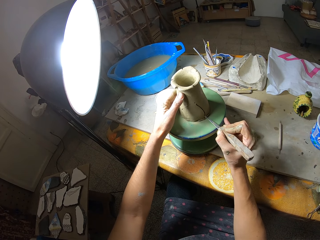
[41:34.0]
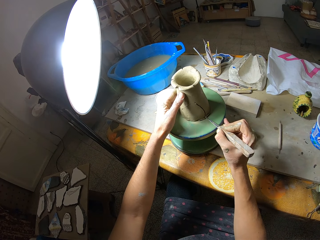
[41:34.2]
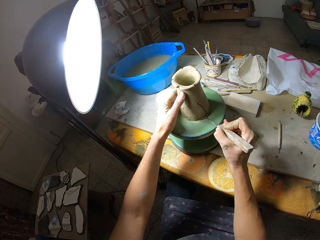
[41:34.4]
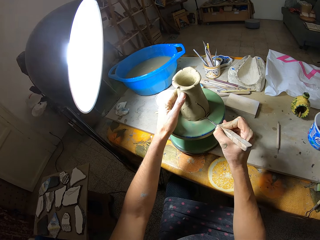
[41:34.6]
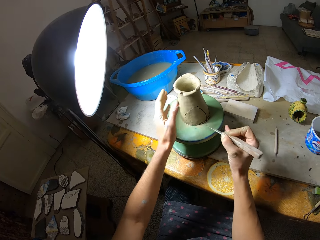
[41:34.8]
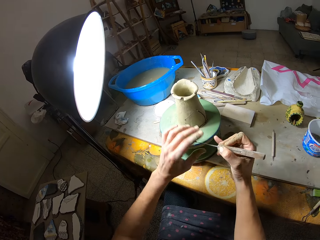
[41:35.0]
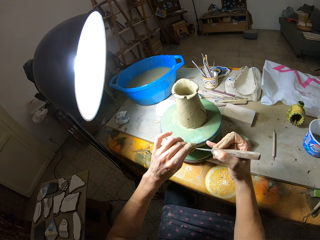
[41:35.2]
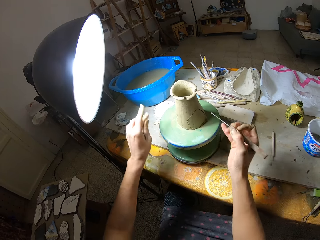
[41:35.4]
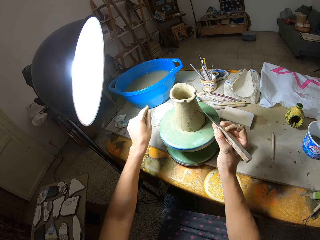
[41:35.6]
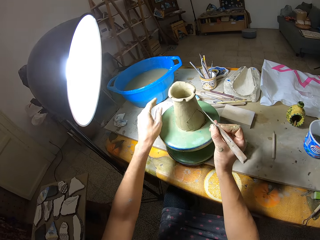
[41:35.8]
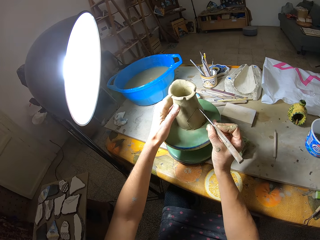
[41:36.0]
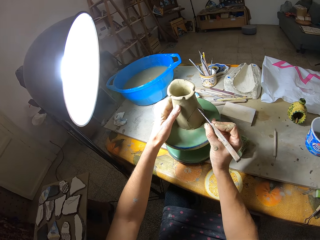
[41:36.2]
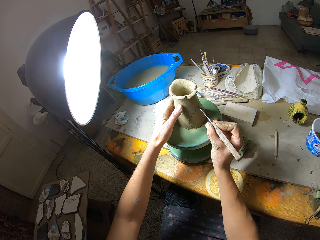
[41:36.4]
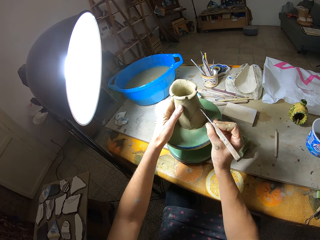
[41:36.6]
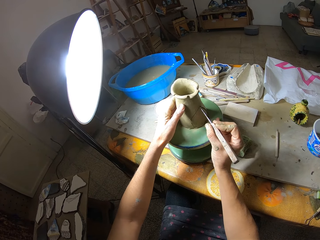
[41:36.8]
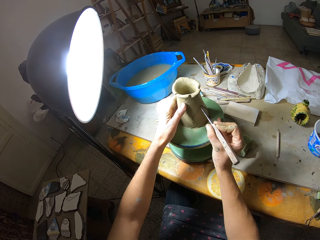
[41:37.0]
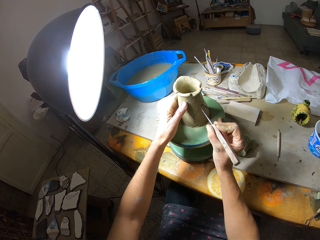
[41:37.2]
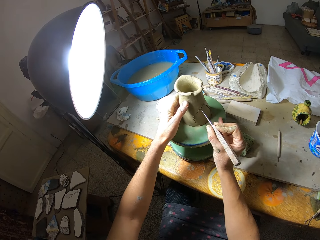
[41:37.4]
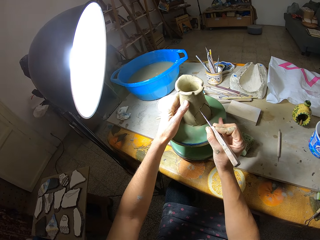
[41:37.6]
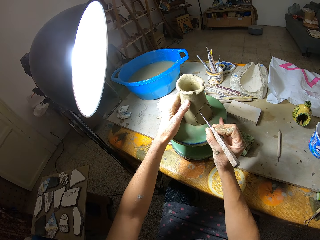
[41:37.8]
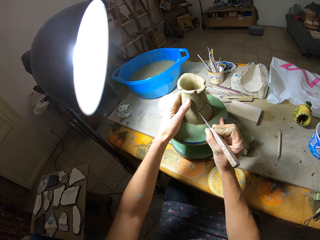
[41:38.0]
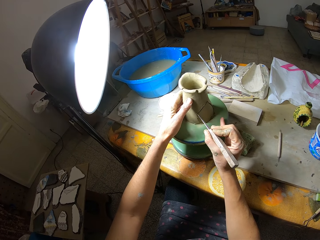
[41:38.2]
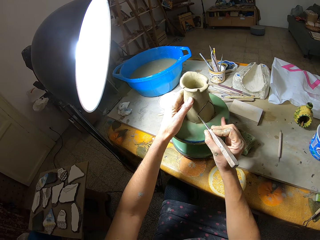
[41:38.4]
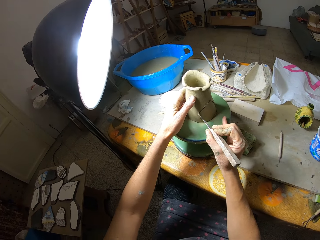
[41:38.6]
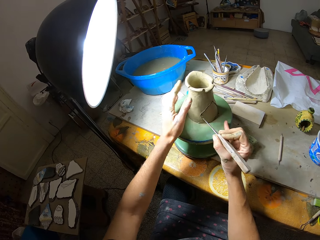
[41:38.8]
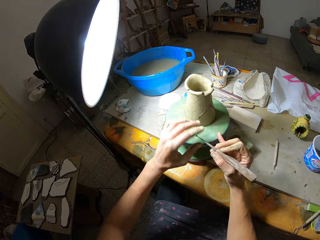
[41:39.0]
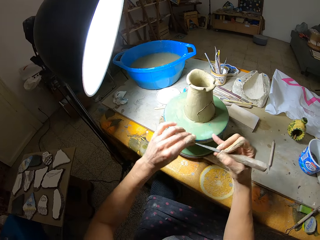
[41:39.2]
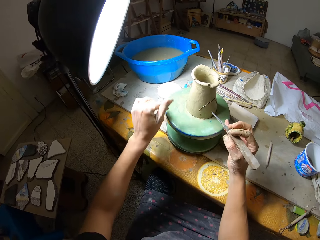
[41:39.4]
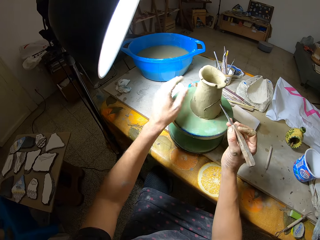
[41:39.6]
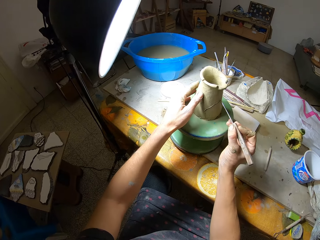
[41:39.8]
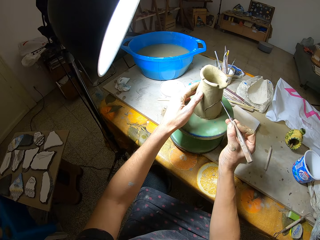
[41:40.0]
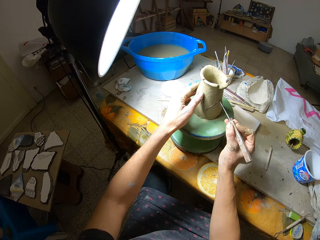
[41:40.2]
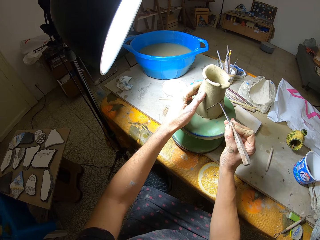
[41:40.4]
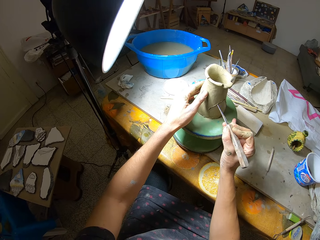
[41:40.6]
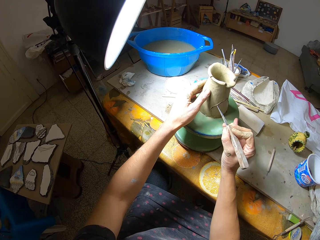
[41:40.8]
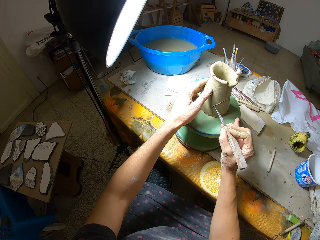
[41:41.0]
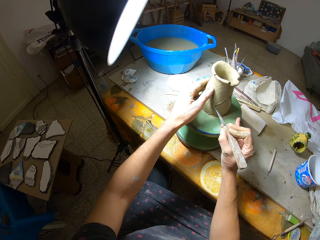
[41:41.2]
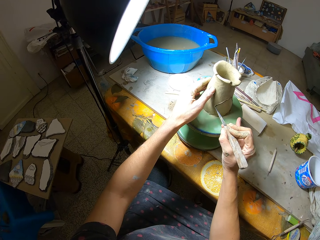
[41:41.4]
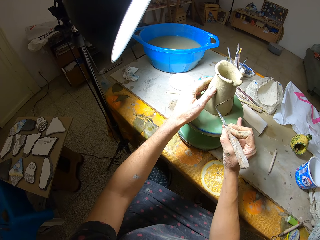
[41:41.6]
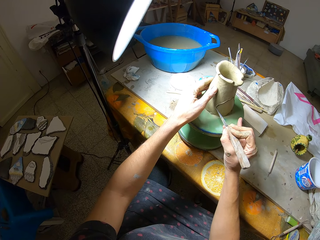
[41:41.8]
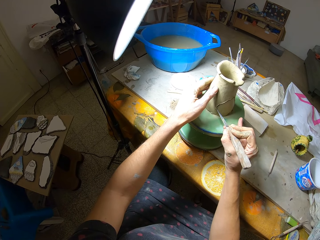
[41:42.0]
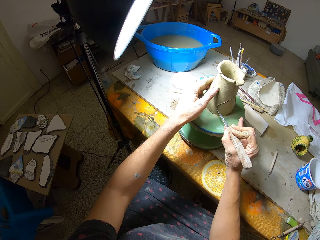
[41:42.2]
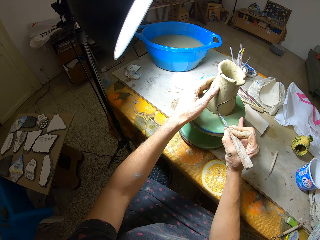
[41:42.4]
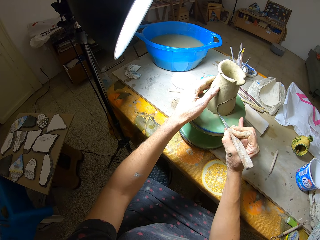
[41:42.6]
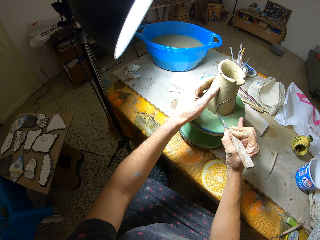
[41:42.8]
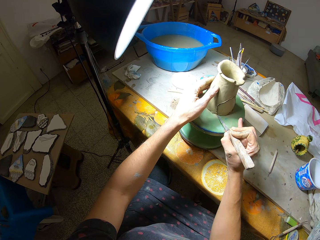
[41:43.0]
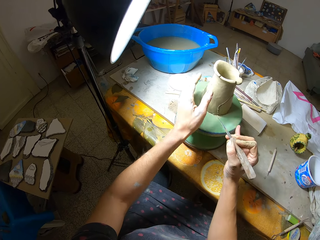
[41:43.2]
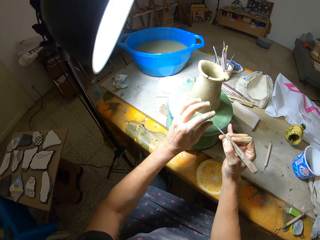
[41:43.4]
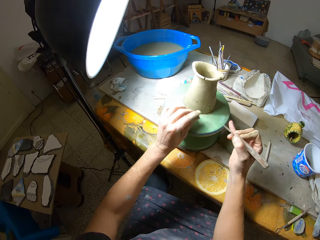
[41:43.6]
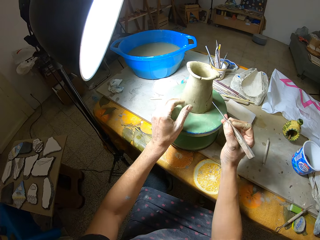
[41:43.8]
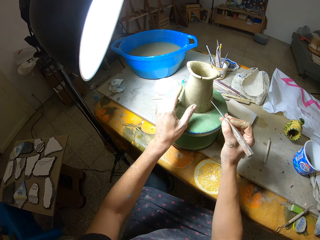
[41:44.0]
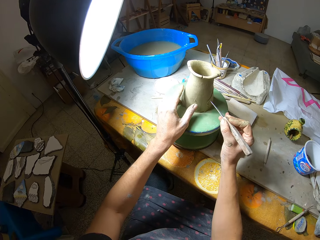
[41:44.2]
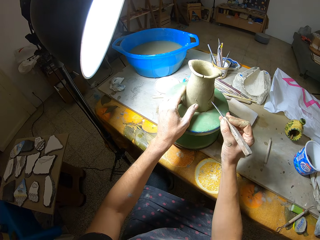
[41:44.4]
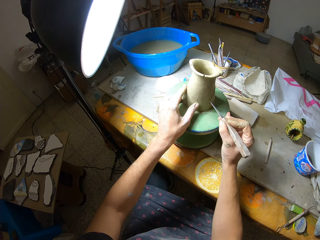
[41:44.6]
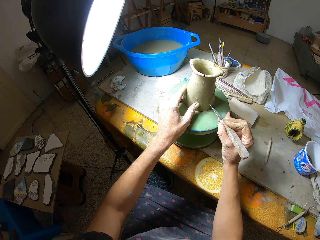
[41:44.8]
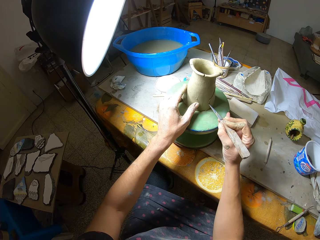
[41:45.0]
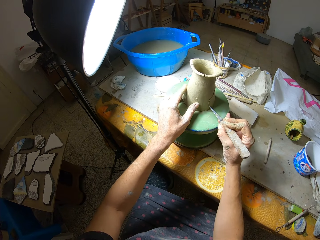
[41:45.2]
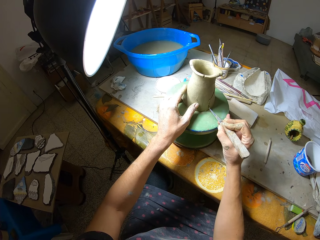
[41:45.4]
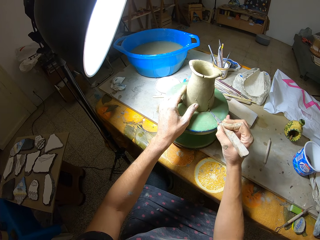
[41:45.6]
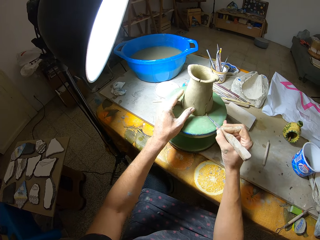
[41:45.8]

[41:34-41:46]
The camera wearer wipes the fettling knife edge with her left hand. She shakes clay residue off her left hand. She marks the clay with the fettling knife in her right hand. She grabs the clay on the pottery wheel with her left hand. She wipes the fettling knife edge with her left hand. She marks the clay with the fettling knife in her right hand. She grabs the clay on the pottery wheel with her left hand. She rolls the clay on the pottery wheel with her left hand. She wipes the fettling knife edge with her left hand. She marks the clay with the fettling knife in her right hand.

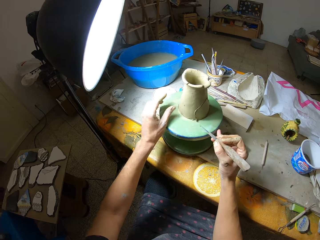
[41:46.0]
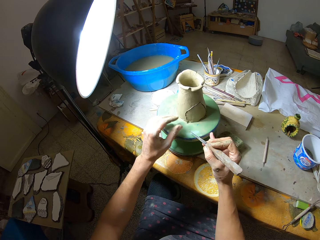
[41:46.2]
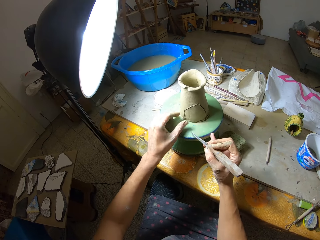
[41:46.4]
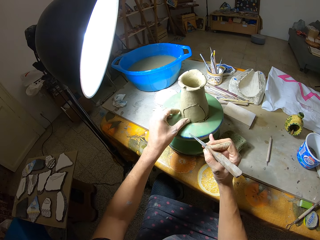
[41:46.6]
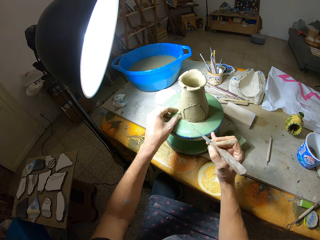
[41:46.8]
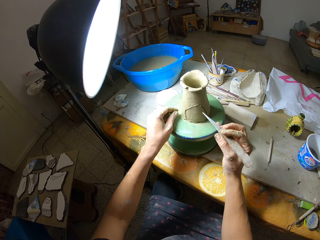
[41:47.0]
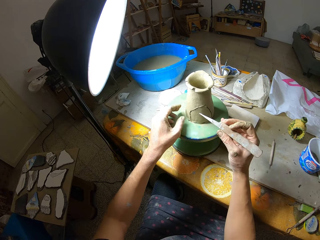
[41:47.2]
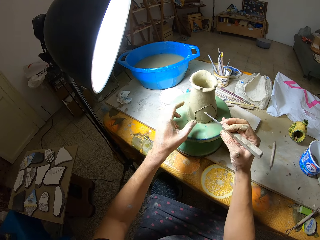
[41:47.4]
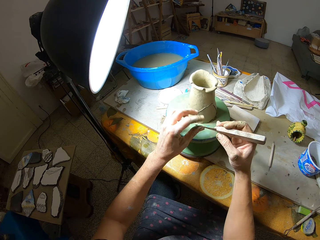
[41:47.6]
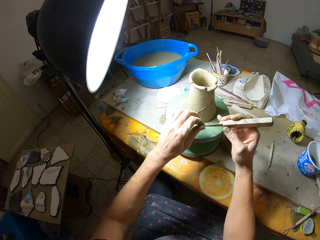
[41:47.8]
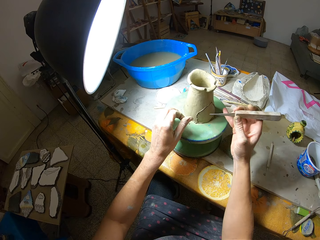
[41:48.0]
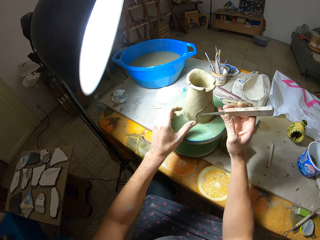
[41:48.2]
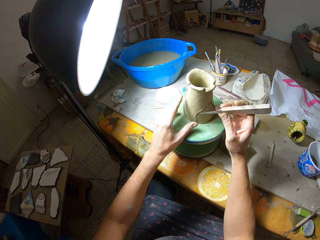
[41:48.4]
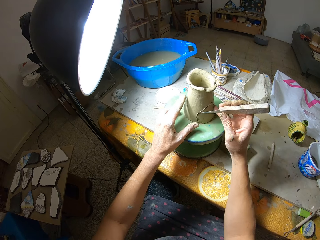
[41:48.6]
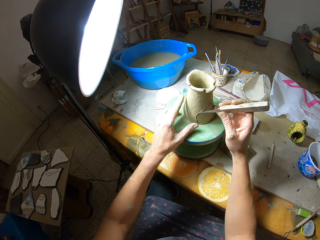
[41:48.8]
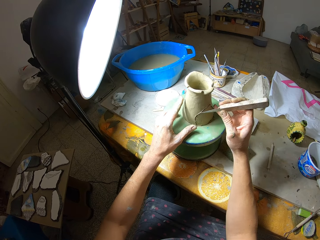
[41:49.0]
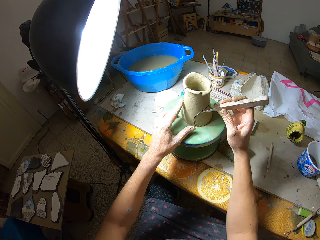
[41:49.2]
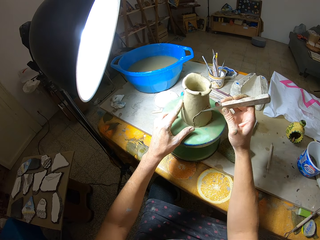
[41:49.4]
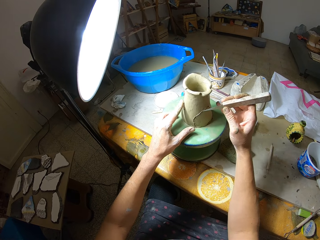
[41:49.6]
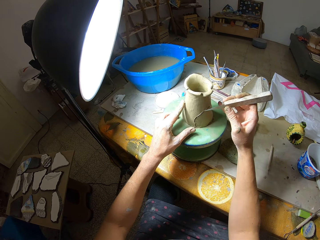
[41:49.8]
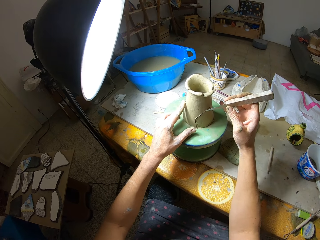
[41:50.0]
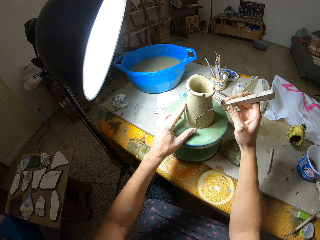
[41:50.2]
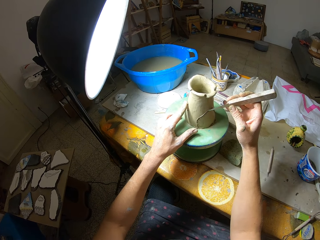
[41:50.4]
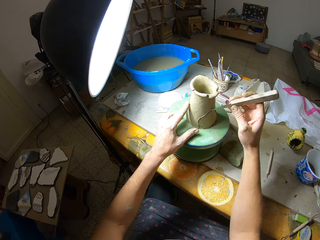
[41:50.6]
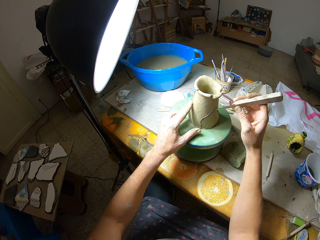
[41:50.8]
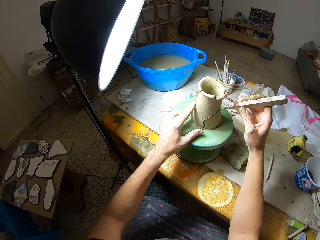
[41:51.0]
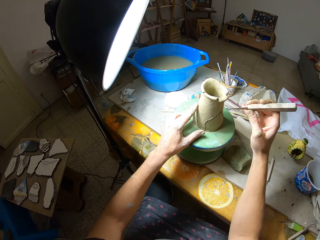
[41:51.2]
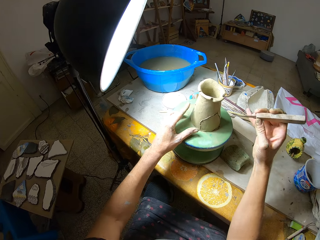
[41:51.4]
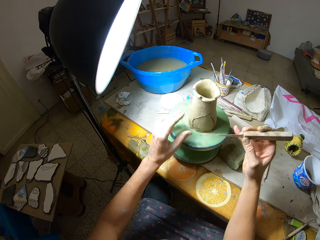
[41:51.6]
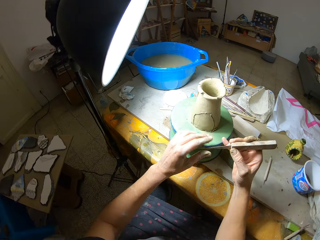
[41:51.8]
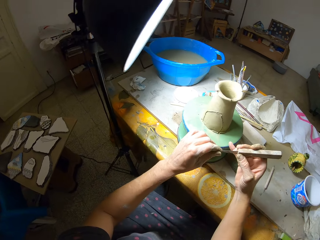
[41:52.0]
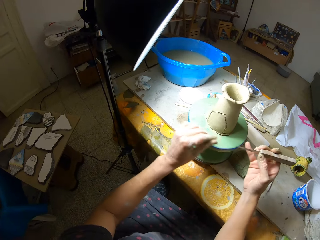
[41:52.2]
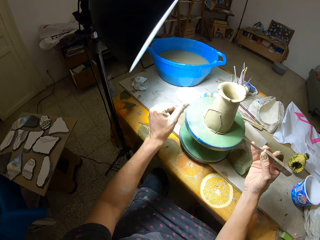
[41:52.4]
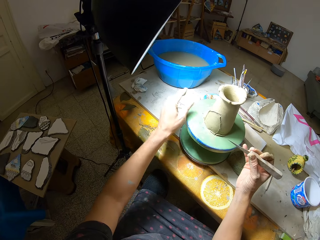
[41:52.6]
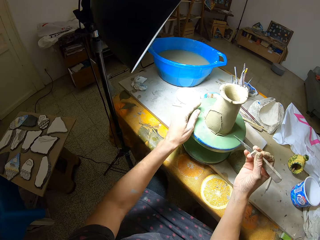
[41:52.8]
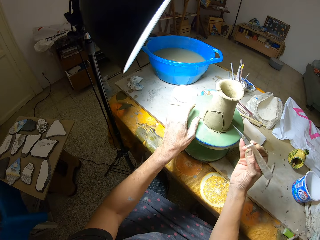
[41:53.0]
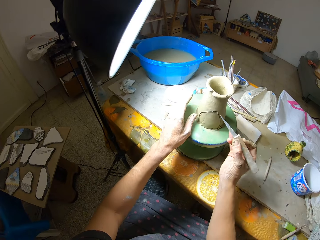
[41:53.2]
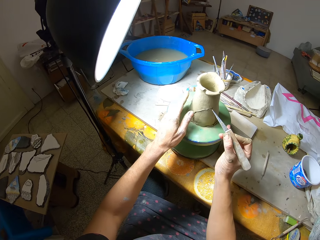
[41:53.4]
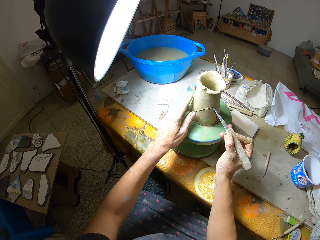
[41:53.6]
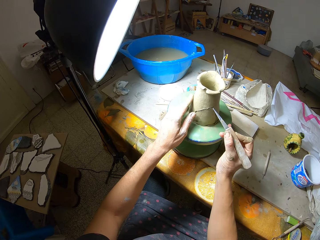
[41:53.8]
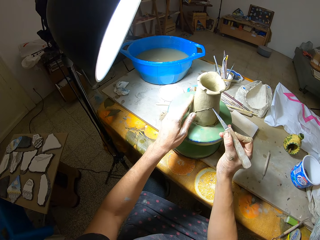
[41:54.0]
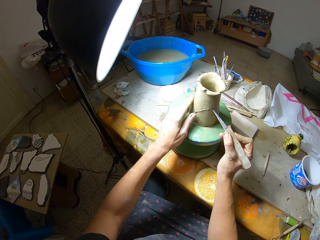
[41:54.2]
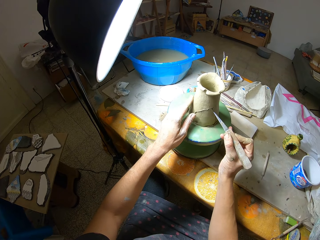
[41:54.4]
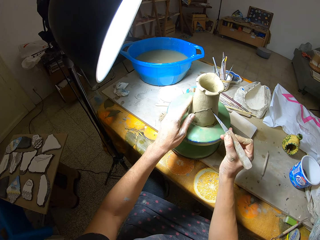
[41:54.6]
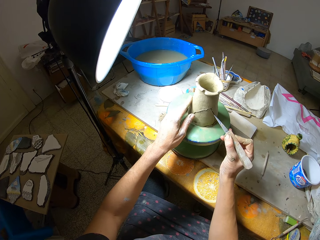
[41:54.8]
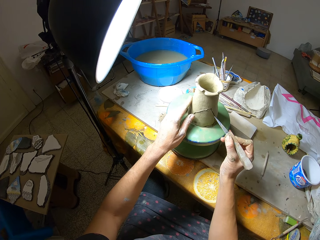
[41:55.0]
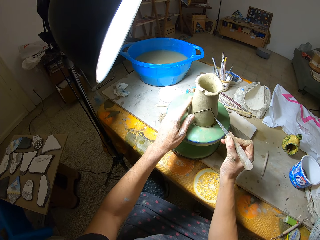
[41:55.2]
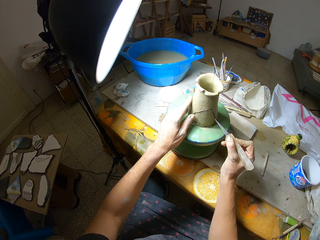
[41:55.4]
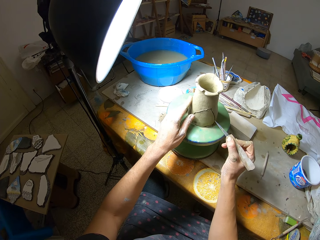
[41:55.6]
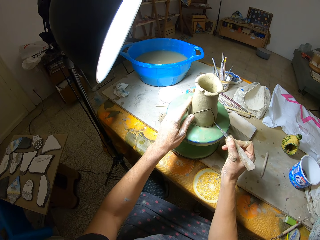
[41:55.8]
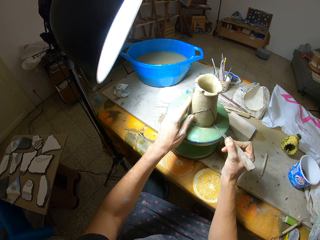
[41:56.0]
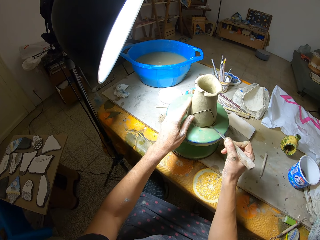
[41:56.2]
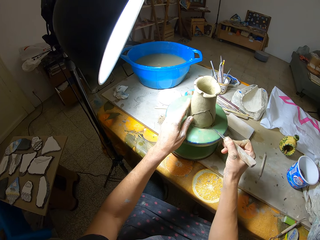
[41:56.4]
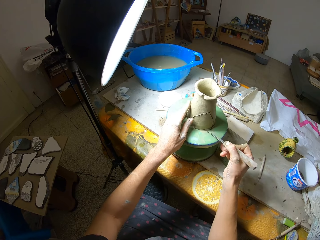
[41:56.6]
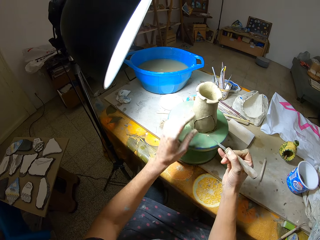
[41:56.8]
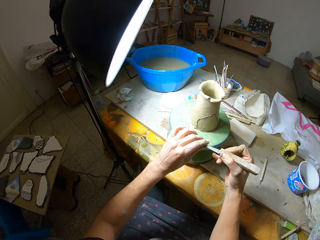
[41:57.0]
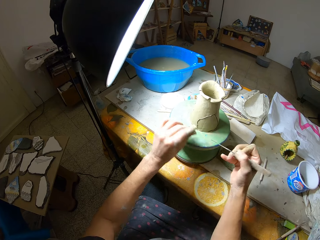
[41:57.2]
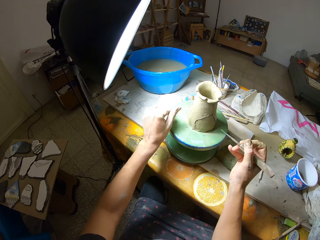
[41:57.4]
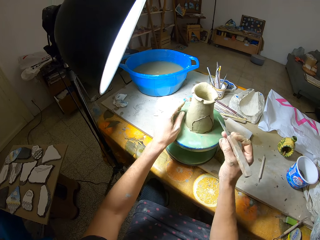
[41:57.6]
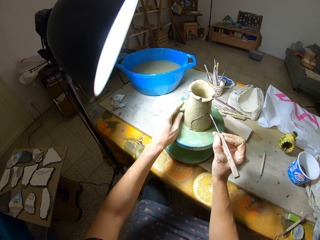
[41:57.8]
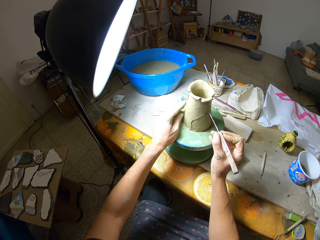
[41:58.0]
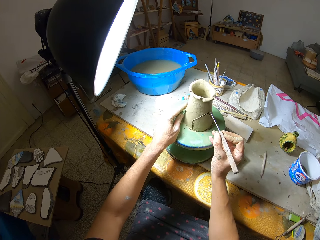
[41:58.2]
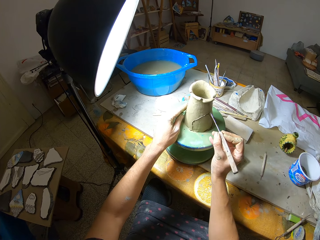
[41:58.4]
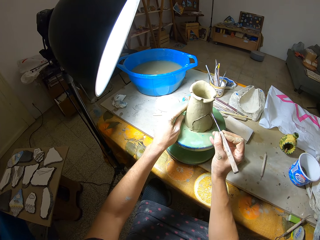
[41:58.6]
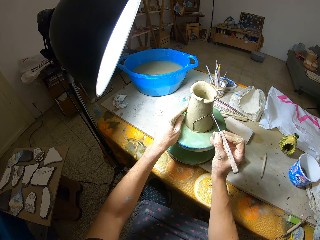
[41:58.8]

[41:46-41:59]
The camera wearer rolls the clay on the pottery wheel with her left hand. She trims the clay on the pottery wheel with her left hand. She wipes the fettling knife edge with her left hand. She marks the clay with the fettling knife in her right hand. She rolls the clay on the pottery wheel with her left hand. She wipes the fettling knife edge with her left hand. She rolls the pottery wheel with her left hand. She marks the clay with the fettling knife in her right hand. She wipes the fettling knife edge with her left hand. She marks the clay with the fettling knife in her right hand.
